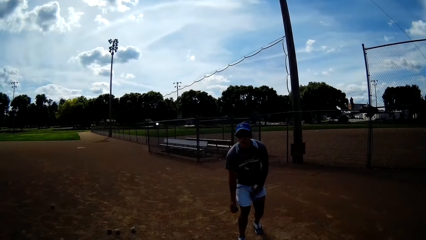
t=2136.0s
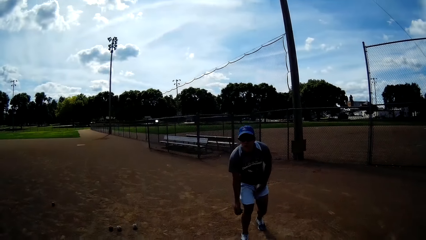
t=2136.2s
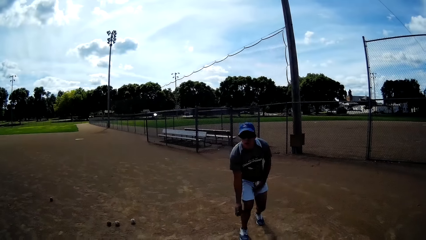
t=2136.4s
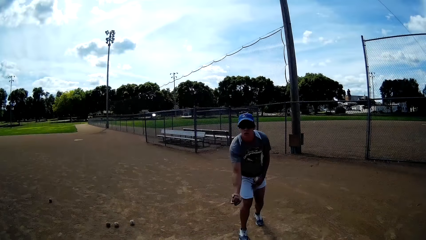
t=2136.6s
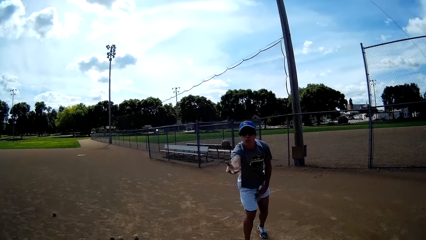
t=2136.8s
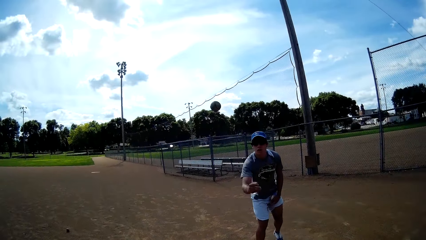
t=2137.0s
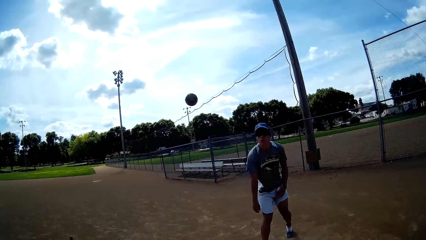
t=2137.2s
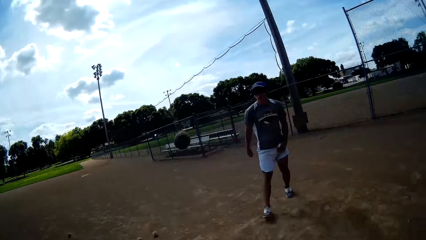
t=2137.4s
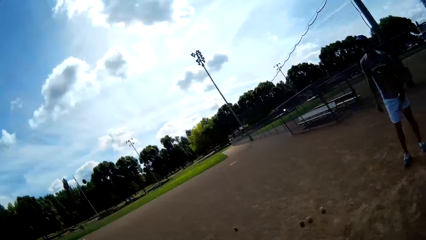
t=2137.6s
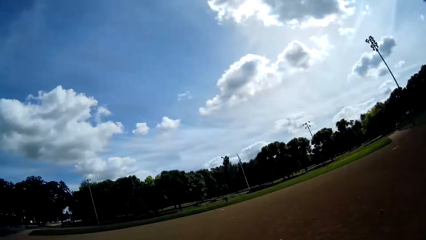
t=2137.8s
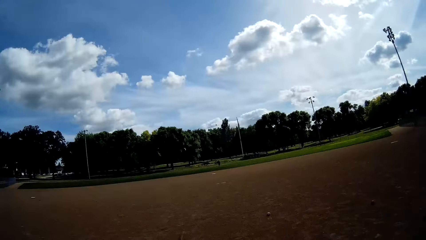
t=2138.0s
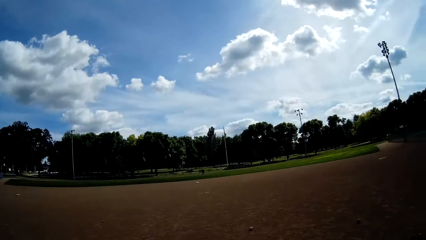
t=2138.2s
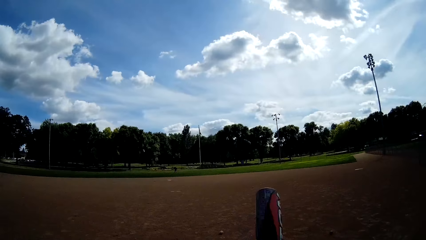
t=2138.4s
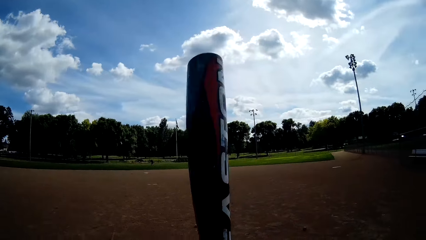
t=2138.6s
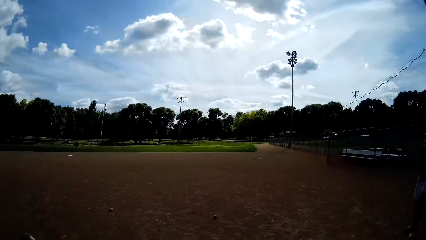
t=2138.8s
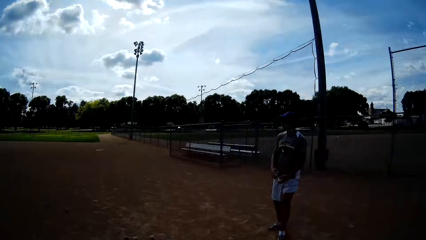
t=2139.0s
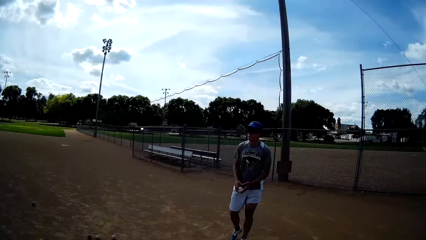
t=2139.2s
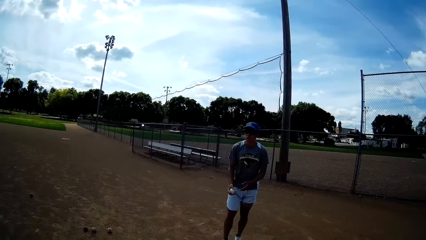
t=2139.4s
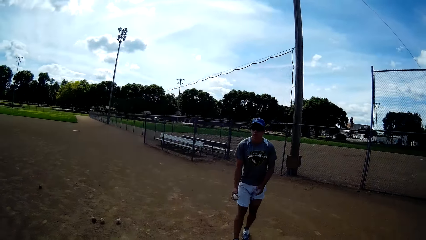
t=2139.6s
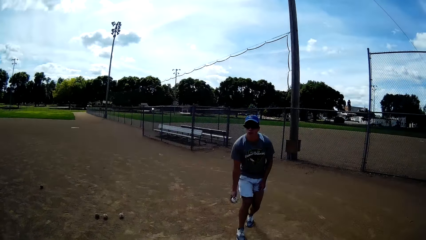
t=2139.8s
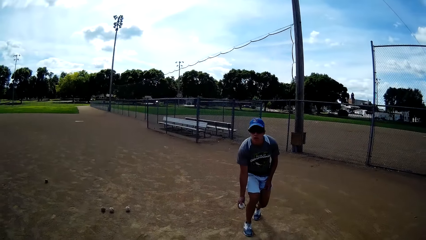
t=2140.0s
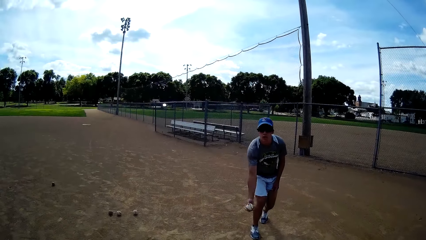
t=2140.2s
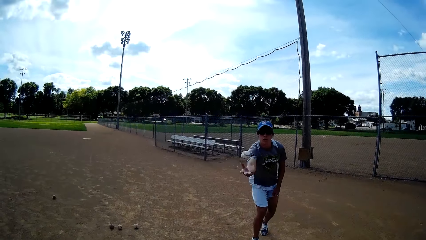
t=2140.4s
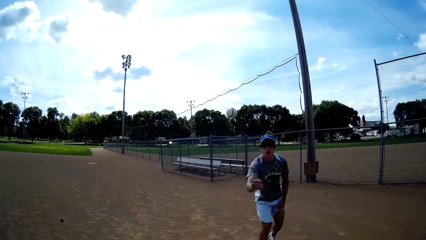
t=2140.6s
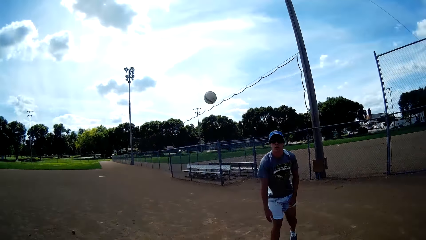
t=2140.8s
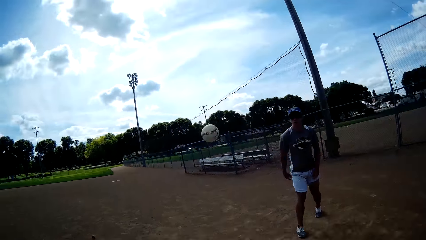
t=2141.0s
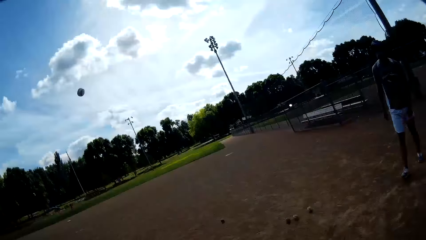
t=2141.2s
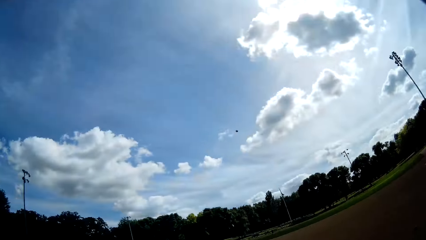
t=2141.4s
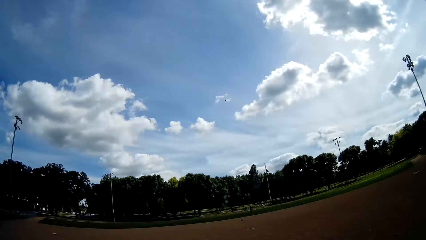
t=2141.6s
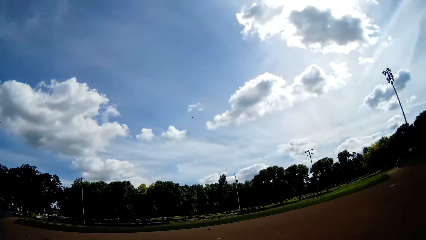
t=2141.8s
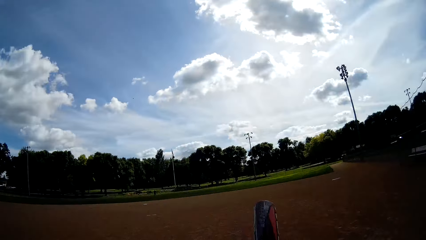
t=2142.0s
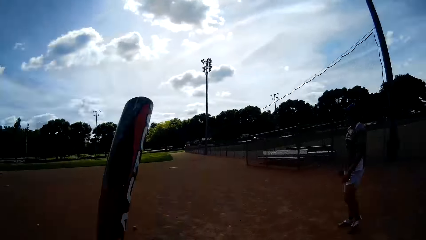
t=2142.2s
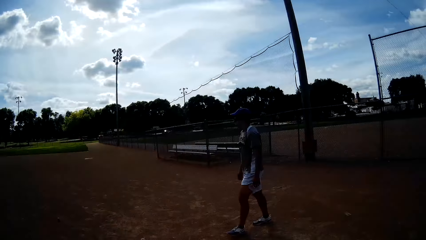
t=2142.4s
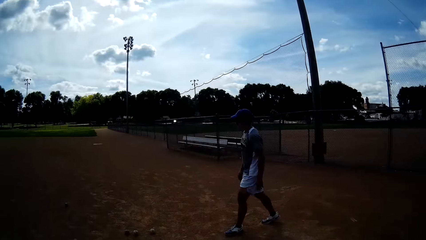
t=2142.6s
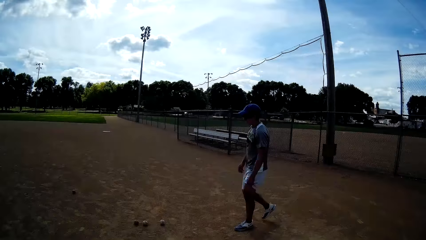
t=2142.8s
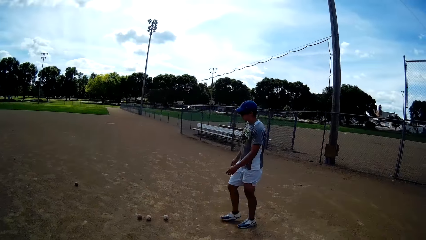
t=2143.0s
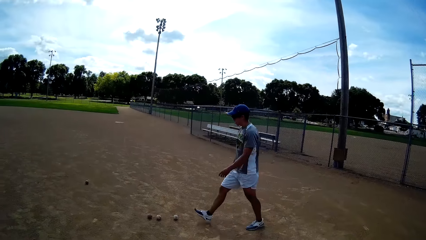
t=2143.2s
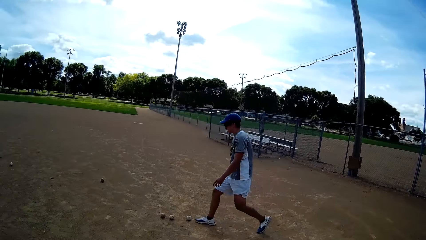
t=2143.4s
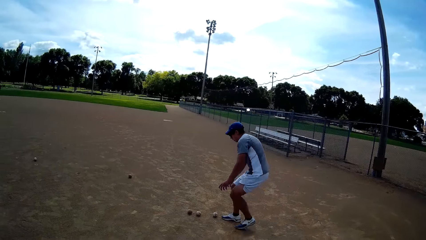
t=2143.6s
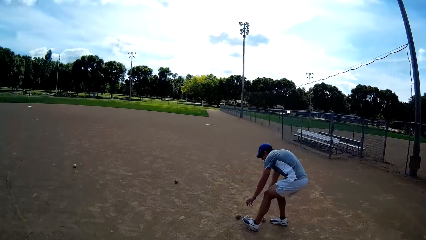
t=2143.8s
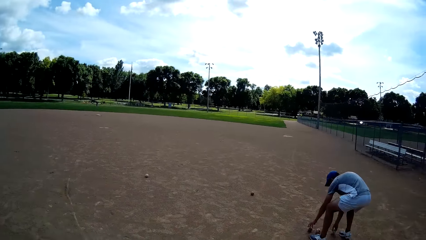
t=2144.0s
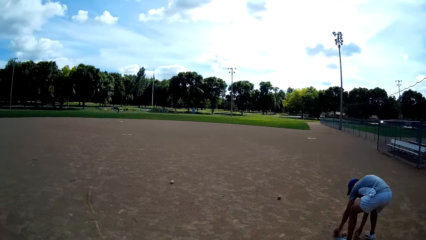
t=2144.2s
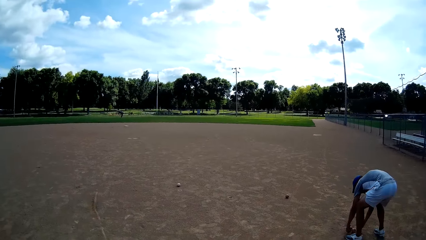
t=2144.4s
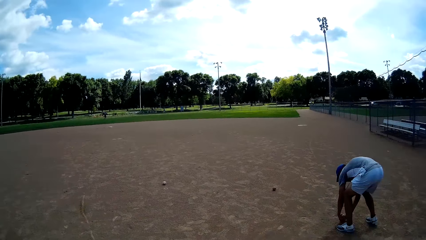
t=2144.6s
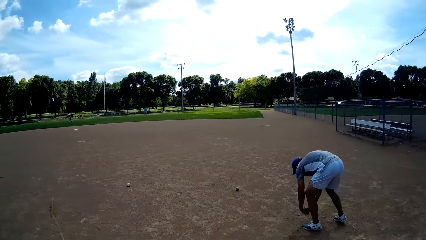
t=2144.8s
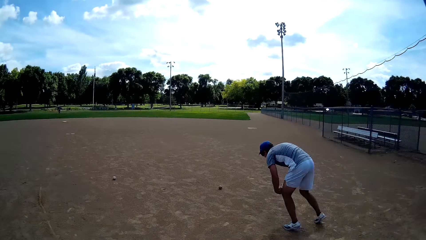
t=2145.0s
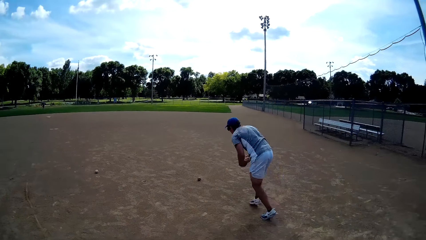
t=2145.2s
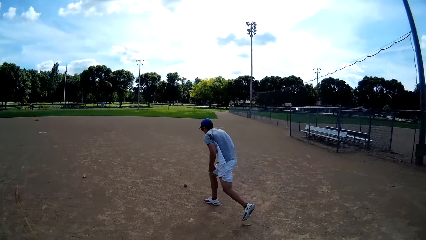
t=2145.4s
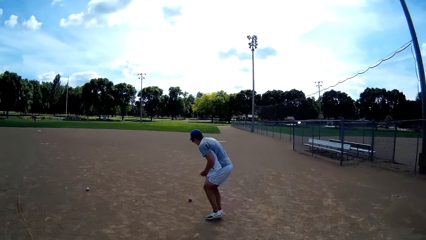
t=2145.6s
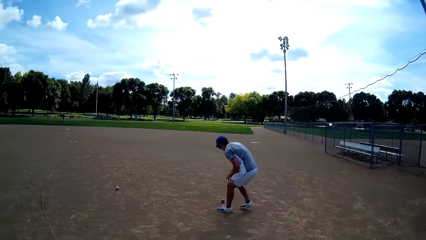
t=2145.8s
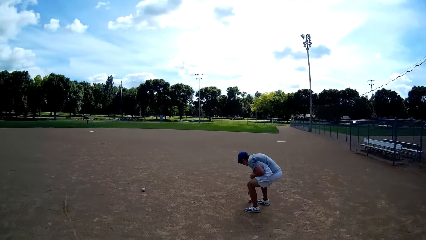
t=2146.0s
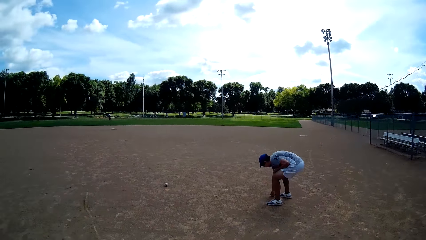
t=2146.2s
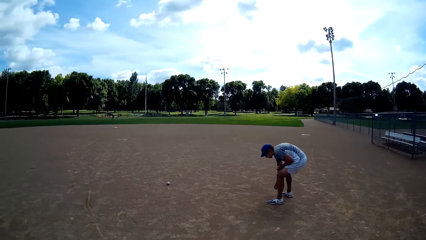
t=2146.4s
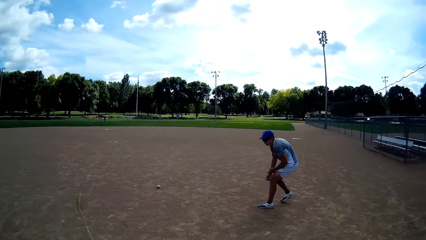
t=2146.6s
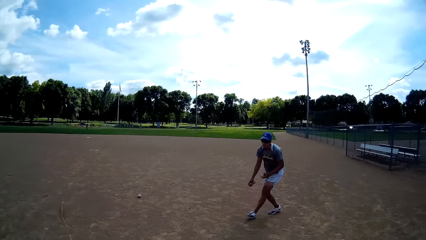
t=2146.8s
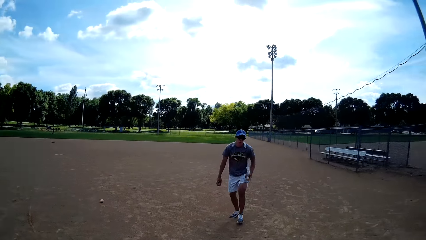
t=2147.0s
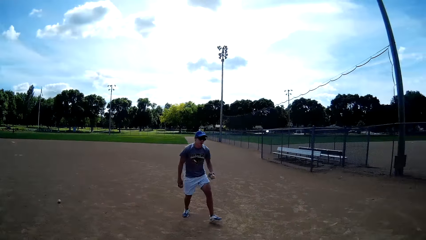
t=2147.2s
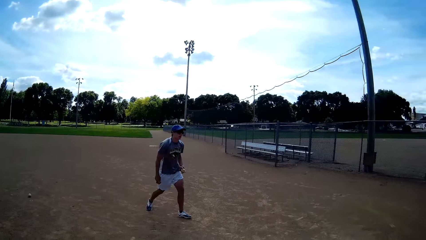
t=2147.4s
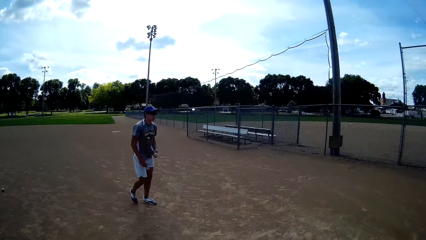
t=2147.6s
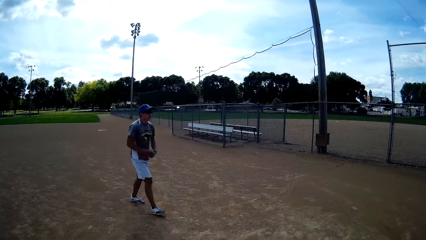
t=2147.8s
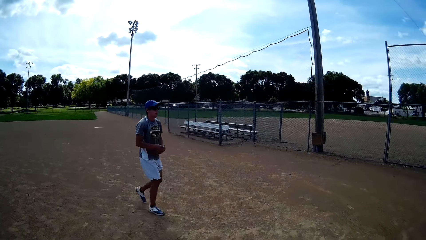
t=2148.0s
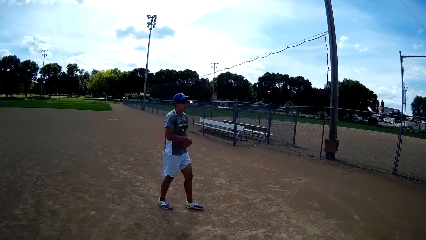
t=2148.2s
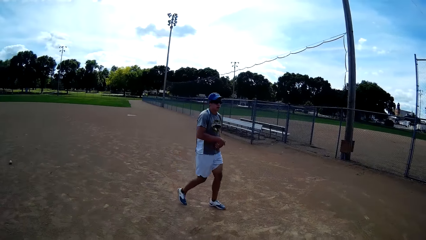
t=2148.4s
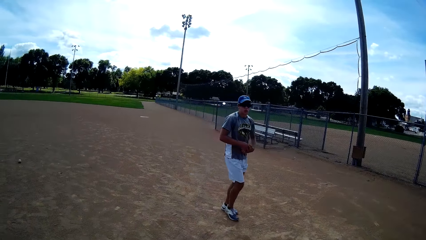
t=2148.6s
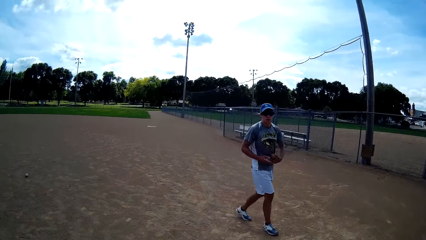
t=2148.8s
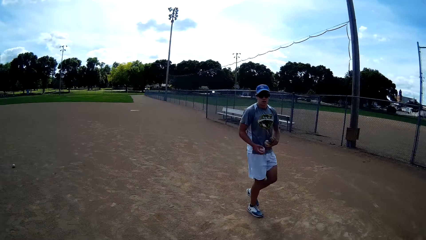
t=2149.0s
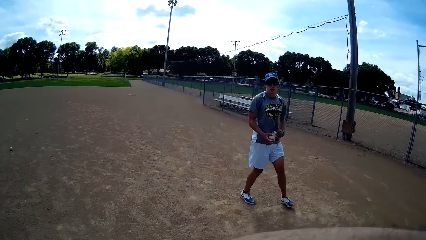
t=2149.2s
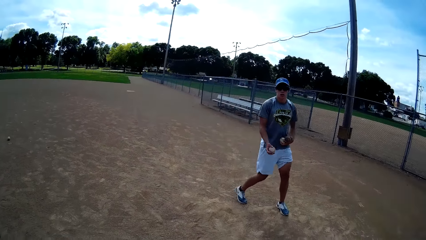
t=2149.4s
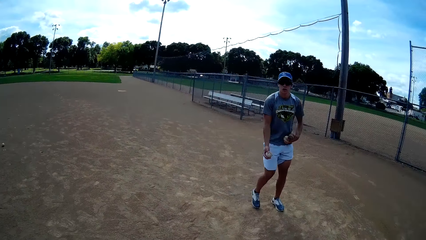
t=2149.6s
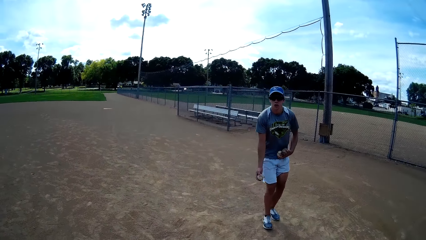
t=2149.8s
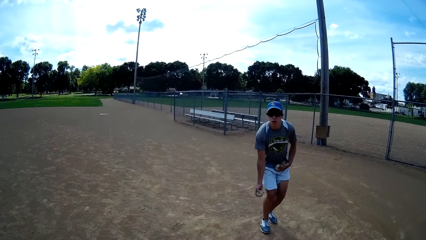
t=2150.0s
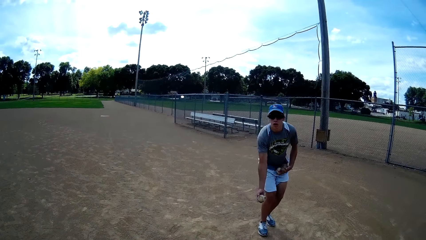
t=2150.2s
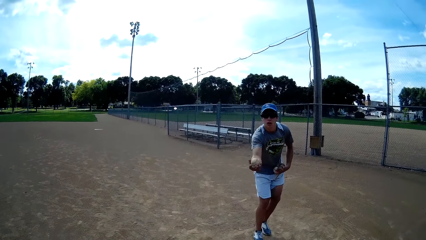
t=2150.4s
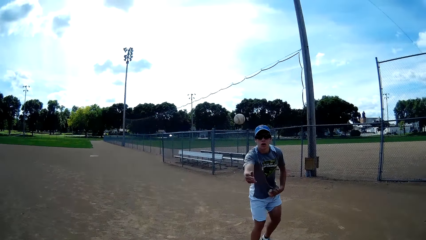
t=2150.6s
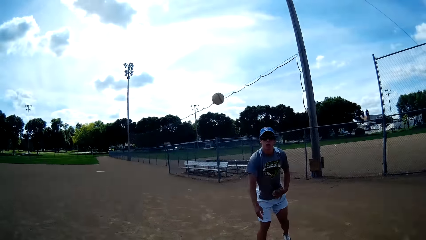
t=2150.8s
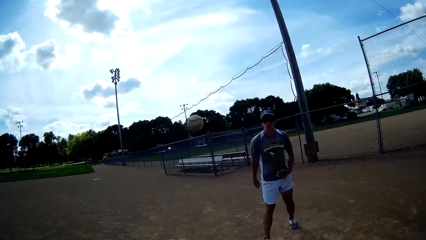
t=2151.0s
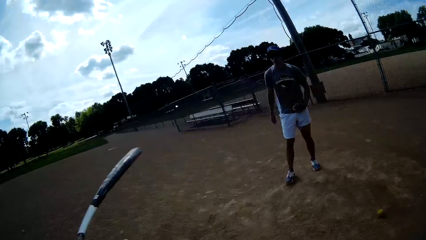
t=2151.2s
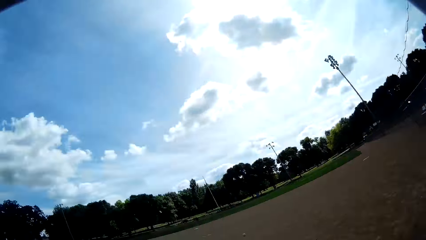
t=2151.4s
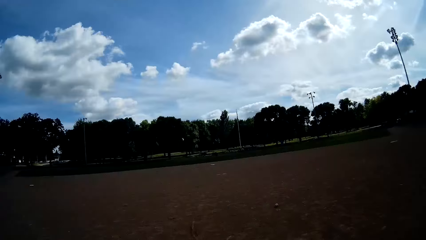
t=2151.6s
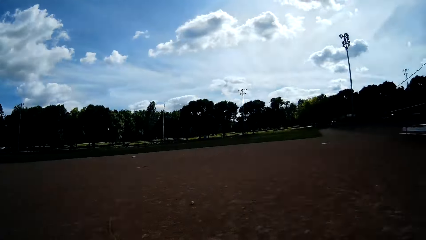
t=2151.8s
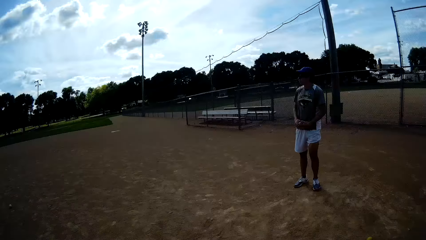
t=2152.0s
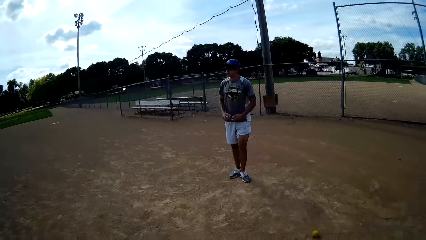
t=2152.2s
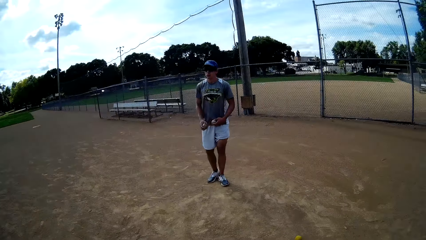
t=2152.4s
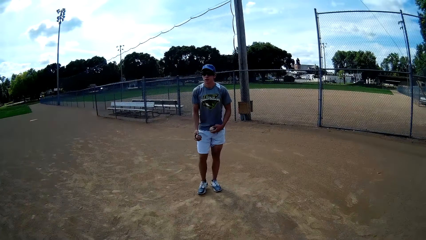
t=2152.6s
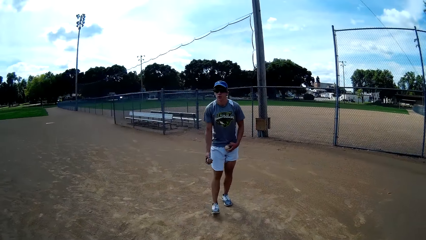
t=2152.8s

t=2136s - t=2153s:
A man throws another ball towards the camera wearer with his right hand. The camera wearer hits the ball with the baseball bat in his hands. The man throws another ball towards the camera wearer with his right hand. The camera wearer hits the ball with the baseball bat in his hands. The man walks around the pitch, and picks more balls from the ground. The man walks around the pitch, picks a baseball from the ground, and walks around the pitch. The man throws another ball towards the camera wearer with his right hand. The camera wearer hits the ball with the baseball bat in his hands.
